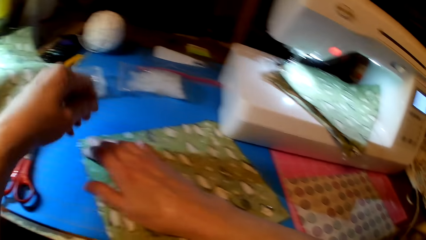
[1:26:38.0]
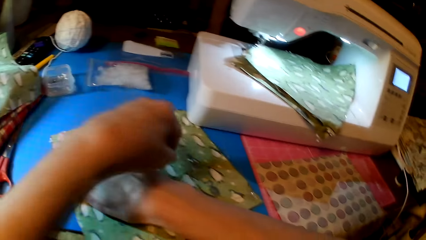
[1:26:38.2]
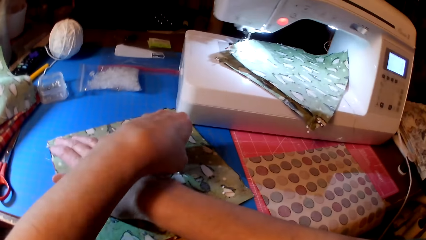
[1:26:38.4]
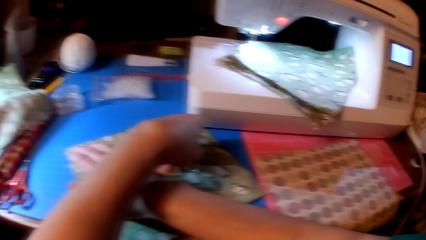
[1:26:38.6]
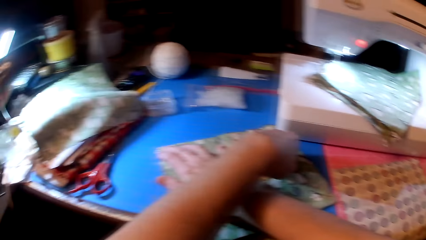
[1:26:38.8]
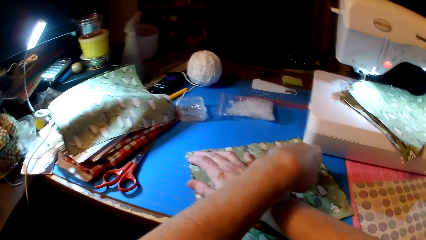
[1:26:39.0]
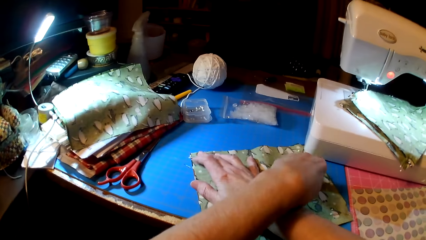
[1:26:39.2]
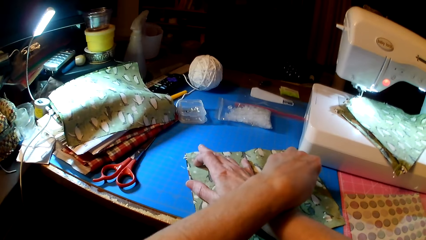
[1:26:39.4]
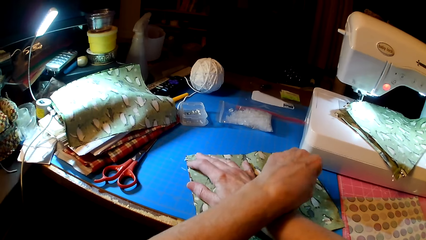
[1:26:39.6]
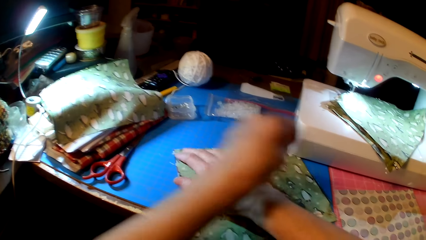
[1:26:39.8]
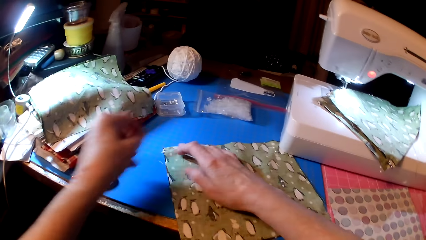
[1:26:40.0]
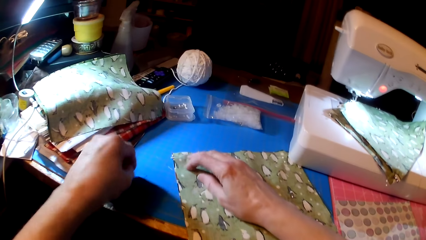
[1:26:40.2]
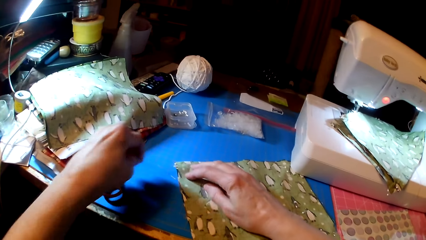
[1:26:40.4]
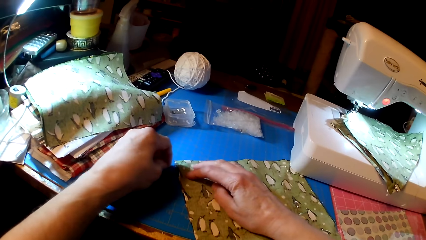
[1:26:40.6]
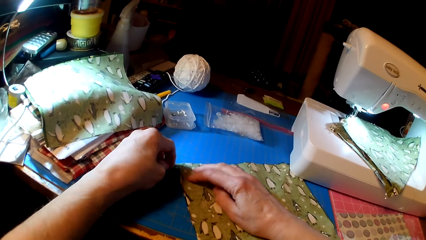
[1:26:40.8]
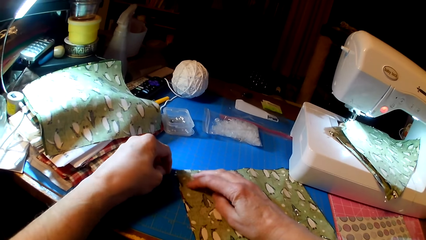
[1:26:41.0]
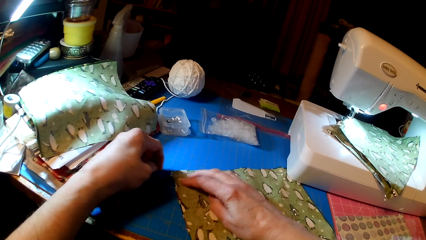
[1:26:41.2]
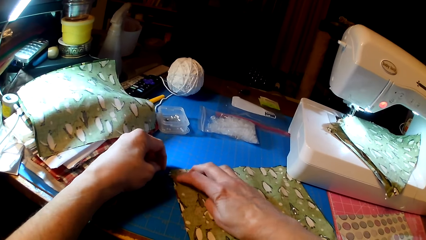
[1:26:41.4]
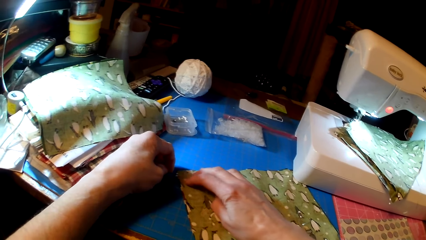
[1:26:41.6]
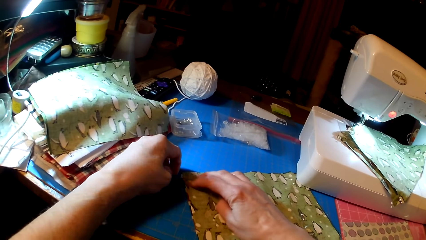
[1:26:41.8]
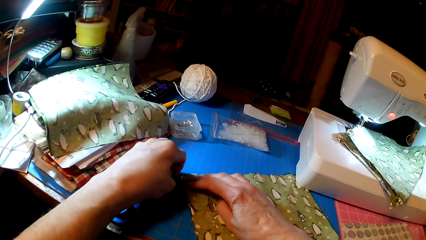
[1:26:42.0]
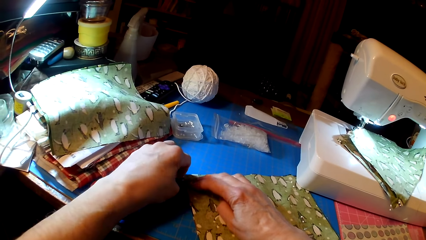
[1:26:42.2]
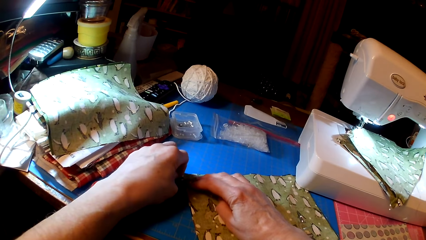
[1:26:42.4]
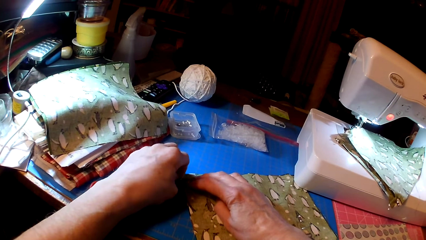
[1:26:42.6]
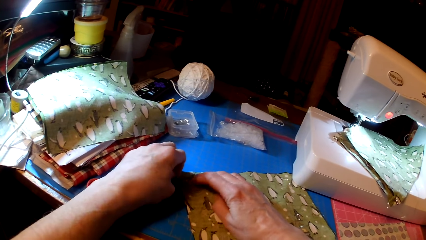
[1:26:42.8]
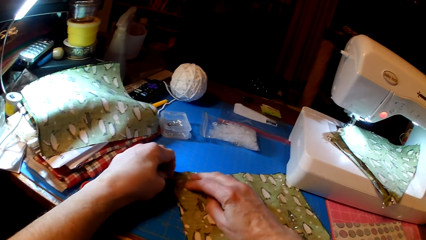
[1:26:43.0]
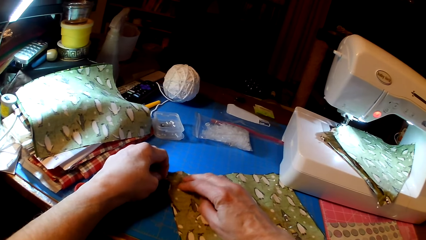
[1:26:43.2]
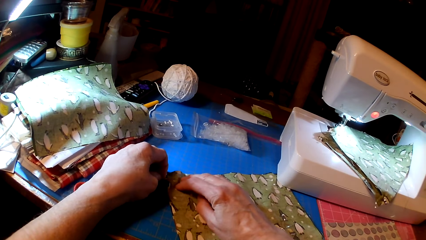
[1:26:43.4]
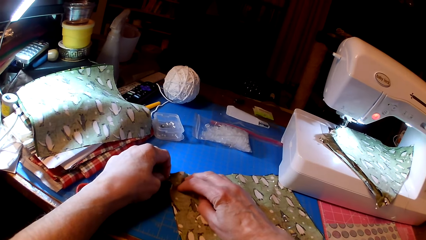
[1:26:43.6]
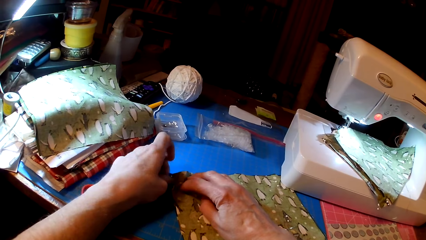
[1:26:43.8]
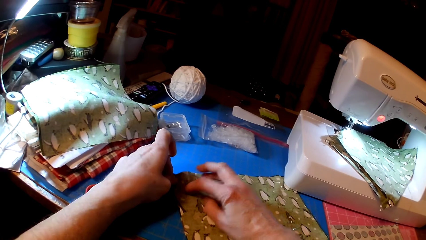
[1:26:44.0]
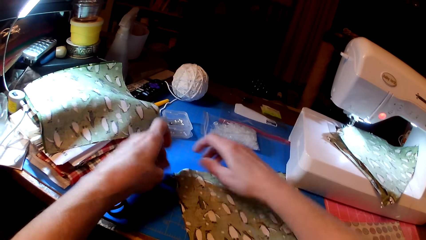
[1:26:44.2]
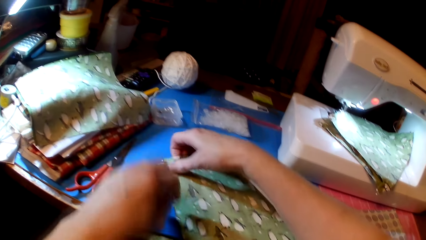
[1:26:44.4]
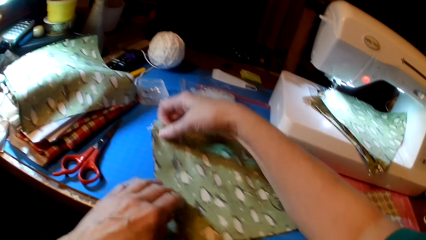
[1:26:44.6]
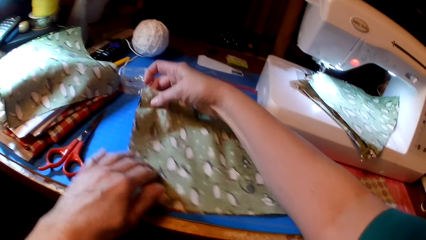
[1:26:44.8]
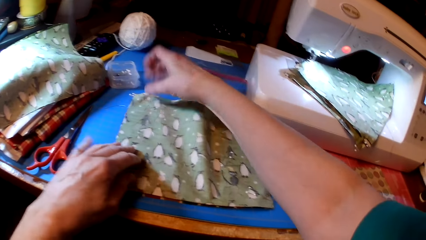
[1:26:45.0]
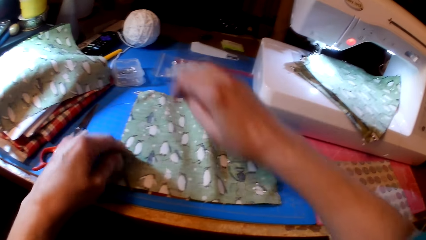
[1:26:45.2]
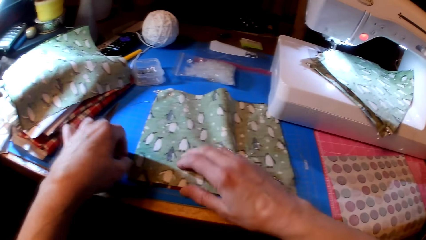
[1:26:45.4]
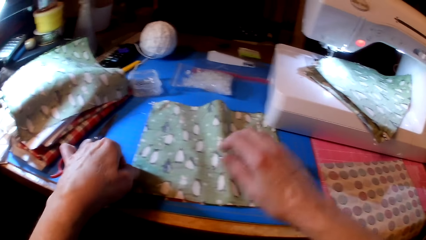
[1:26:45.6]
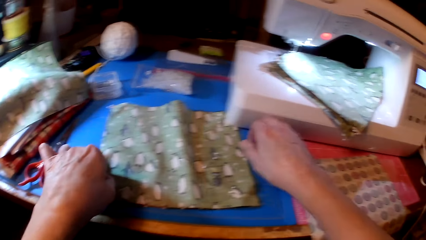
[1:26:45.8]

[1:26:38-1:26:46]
The camera wearer picks a pin. They pin fabric.

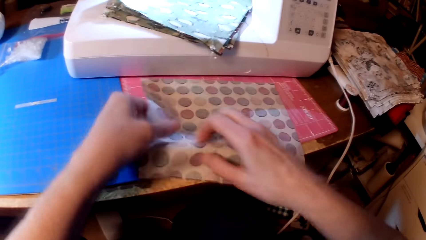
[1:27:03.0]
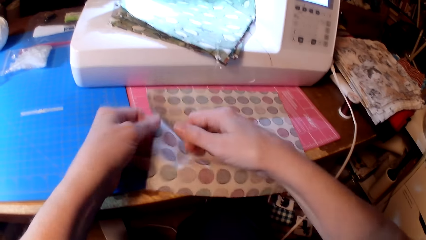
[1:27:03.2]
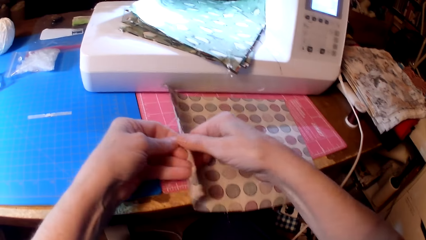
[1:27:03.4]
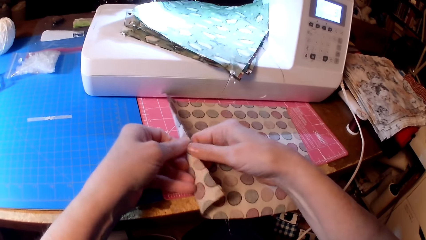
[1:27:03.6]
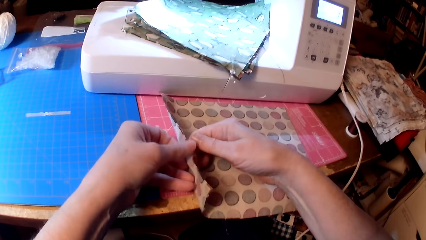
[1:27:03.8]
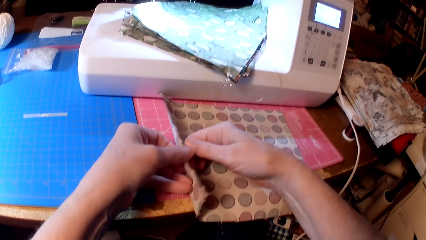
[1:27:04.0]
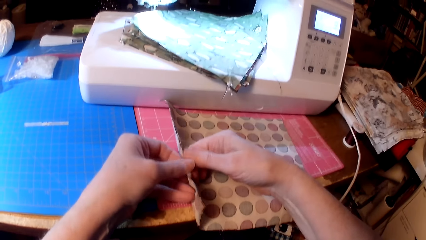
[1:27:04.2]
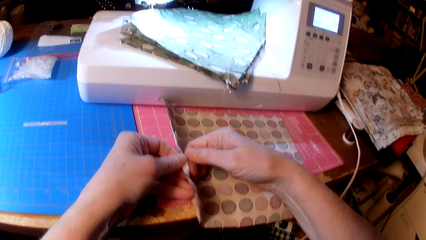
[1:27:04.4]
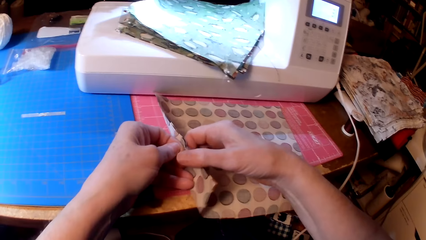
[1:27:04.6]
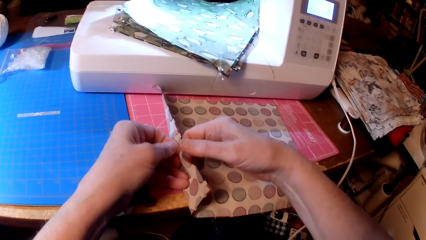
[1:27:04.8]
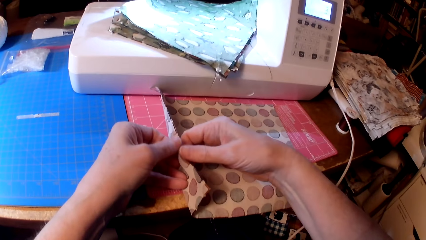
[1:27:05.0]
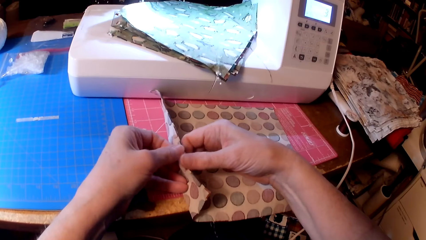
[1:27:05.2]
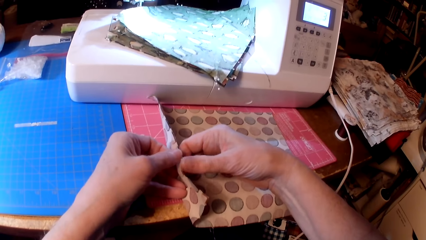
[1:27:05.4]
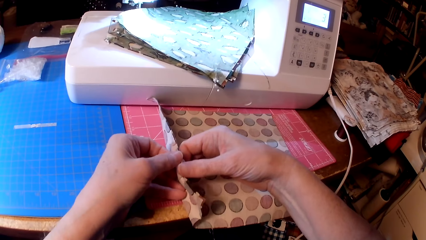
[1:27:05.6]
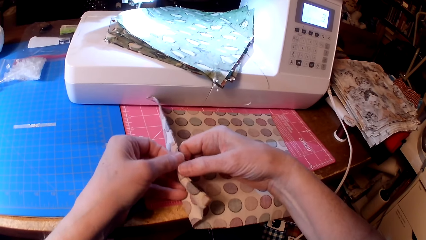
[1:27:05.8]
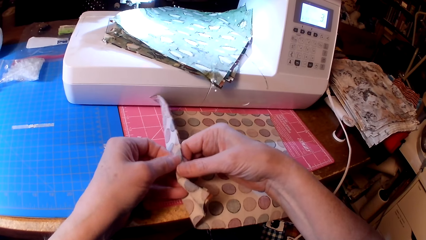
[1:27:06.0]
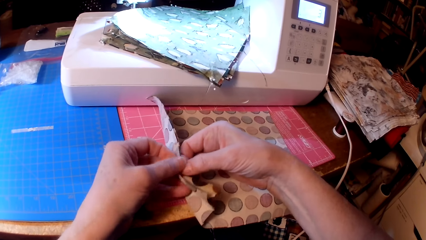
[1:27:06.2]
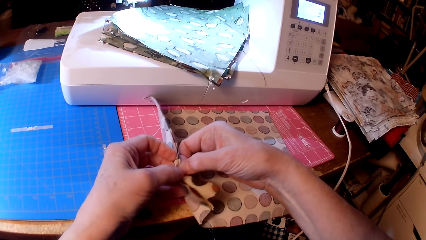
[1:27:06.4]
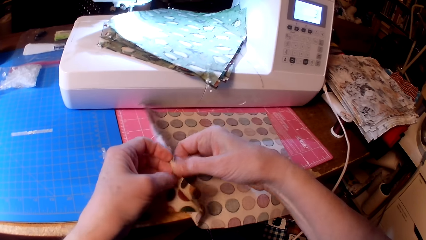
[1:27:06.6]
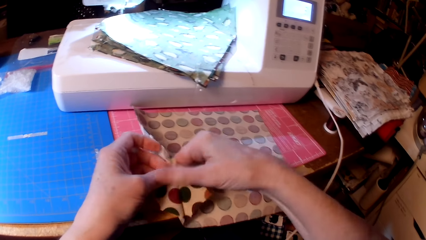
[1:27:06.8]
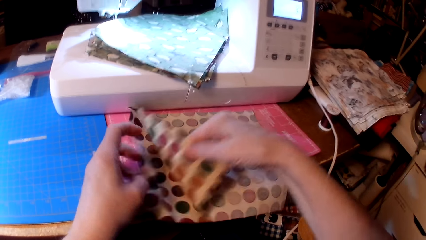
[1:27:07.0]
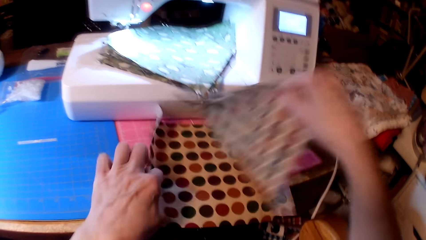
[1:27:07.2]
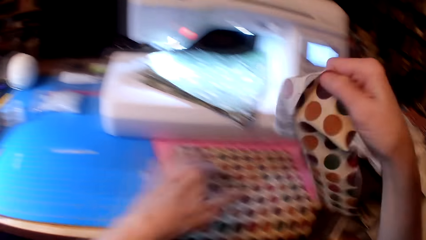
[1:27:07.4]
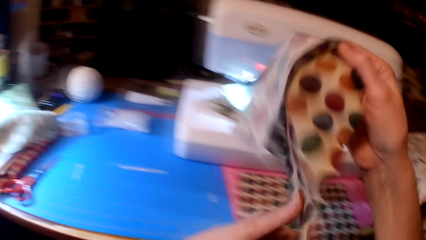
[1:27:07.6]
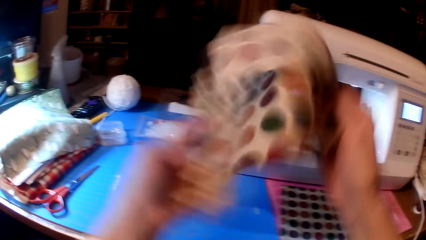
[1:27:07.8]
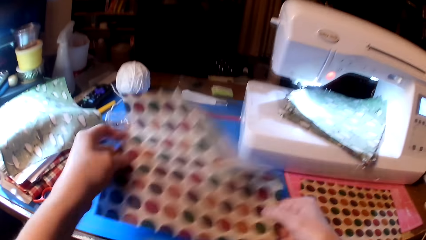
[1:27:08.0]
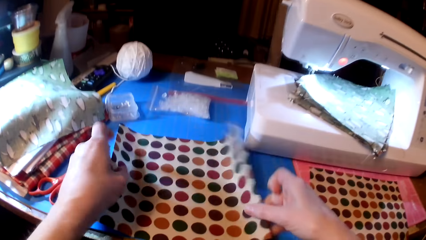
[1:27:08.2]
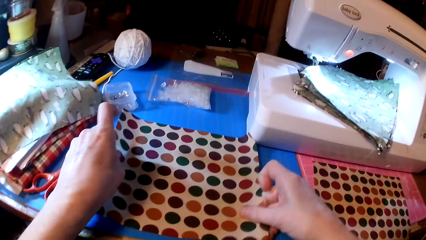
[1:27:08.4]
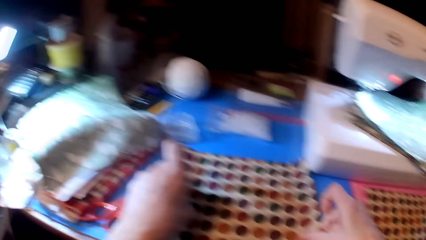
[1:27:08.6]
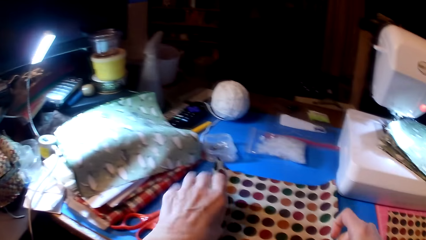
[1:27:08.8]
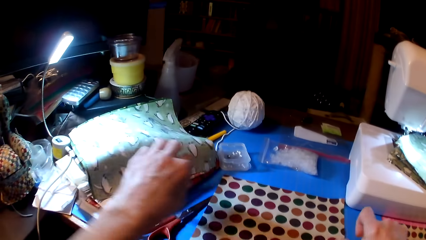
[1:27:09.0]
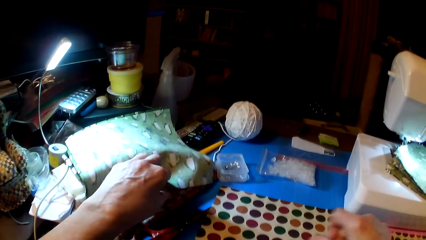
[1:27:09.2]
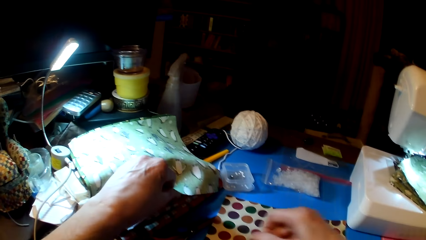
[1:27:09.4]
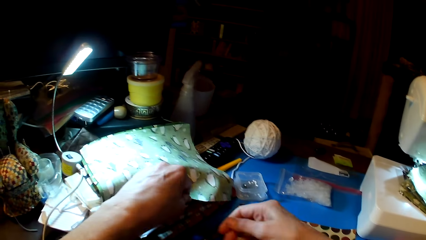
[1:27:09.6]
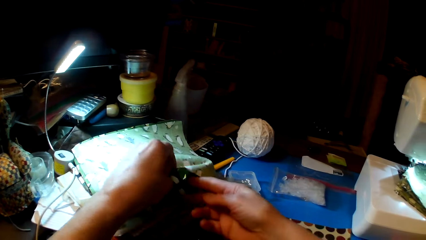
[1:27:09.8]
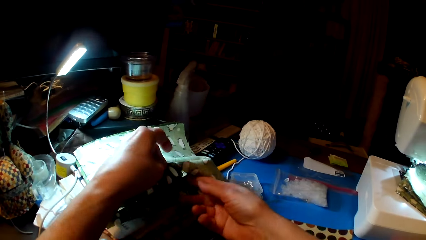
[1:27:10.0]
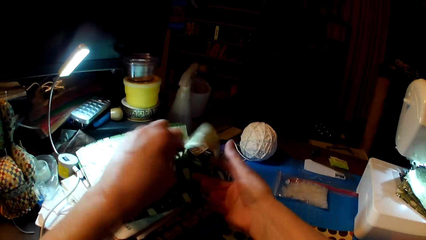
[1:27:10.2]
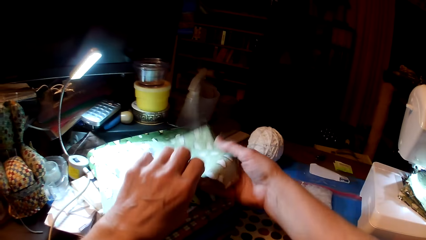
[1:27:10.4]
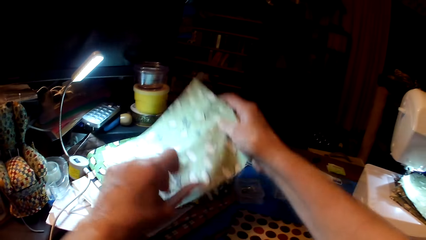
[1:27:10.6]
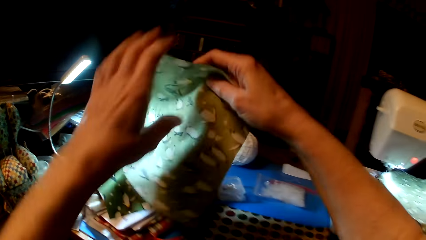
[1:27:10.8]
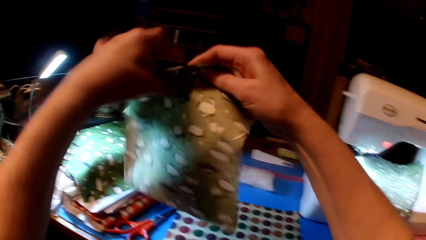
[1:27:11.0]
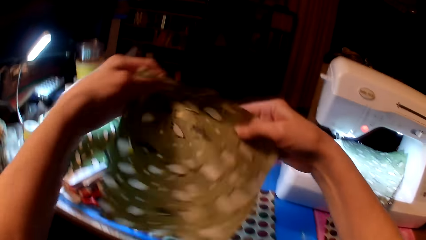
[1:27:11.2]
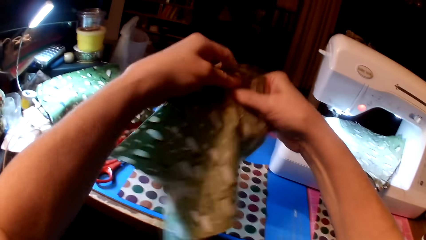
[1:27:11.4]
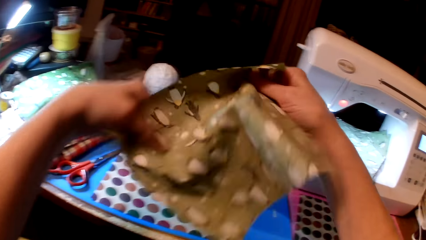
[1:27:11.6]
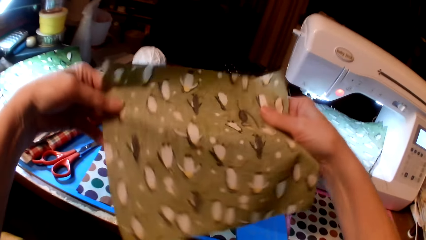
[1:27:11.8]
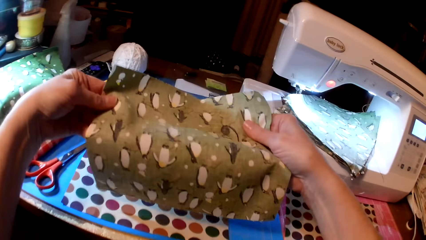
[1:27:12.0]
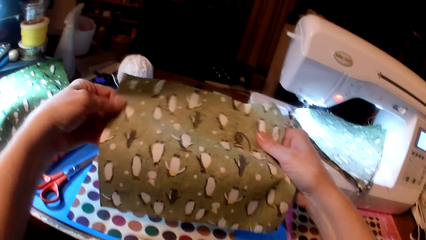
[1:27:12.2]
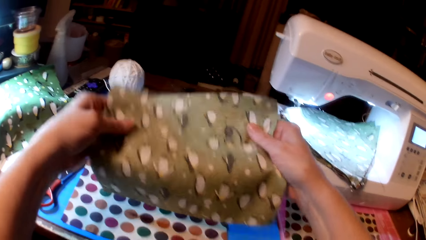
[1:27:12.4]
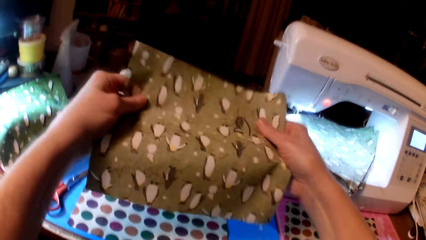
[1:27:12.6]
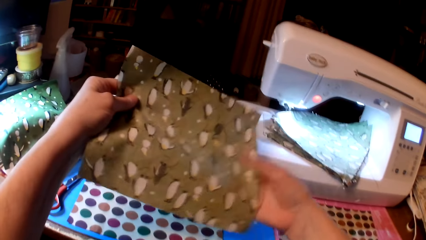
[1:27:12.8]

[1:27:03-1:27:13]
The camera wearer picks fabric. They put the fabric on the table. They pick the fabric.
